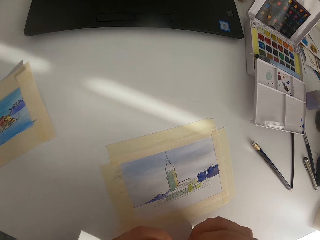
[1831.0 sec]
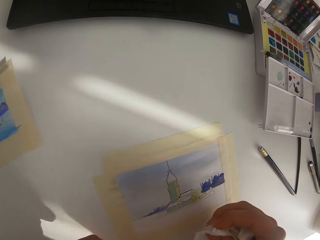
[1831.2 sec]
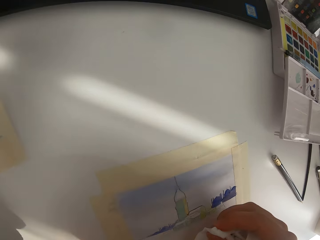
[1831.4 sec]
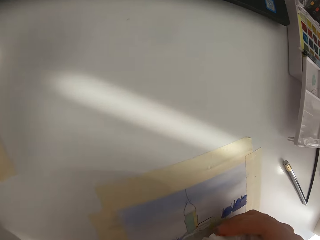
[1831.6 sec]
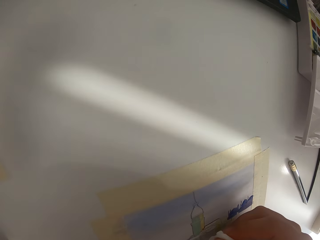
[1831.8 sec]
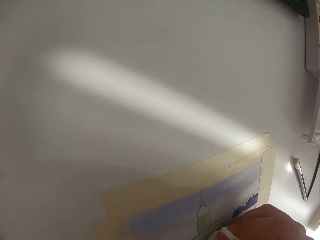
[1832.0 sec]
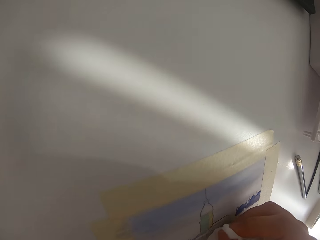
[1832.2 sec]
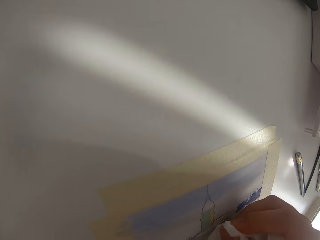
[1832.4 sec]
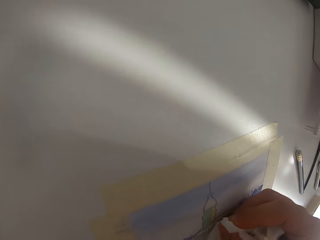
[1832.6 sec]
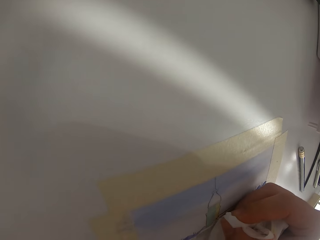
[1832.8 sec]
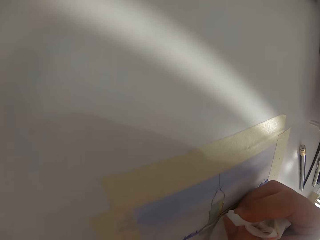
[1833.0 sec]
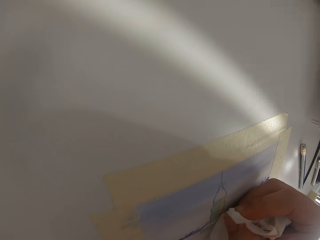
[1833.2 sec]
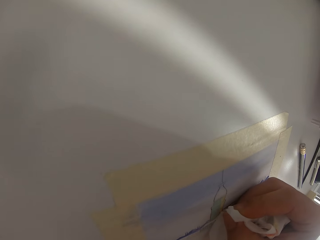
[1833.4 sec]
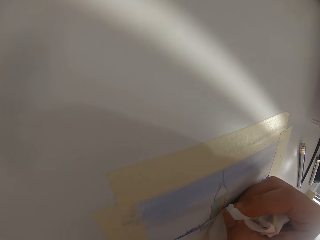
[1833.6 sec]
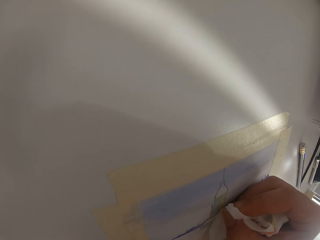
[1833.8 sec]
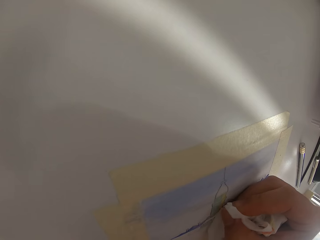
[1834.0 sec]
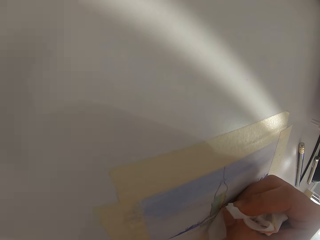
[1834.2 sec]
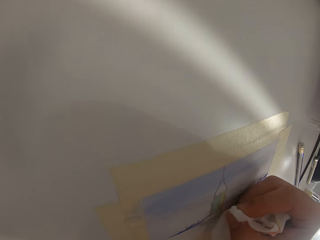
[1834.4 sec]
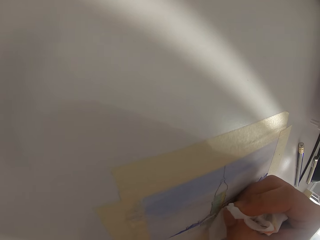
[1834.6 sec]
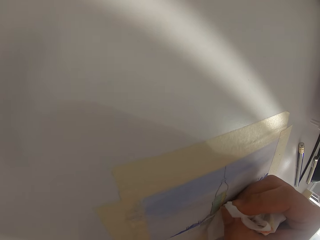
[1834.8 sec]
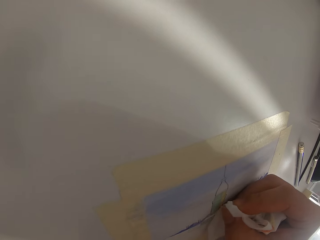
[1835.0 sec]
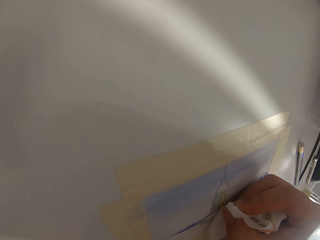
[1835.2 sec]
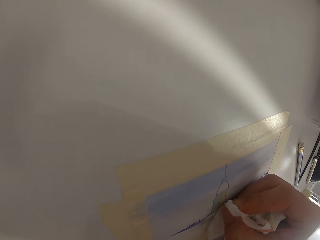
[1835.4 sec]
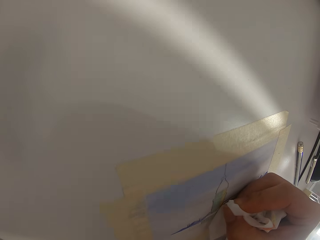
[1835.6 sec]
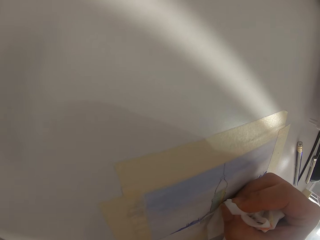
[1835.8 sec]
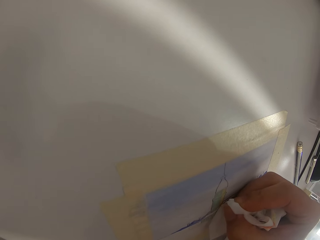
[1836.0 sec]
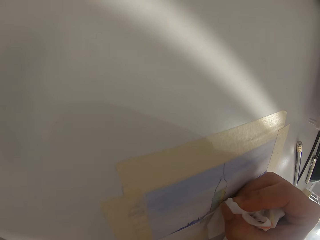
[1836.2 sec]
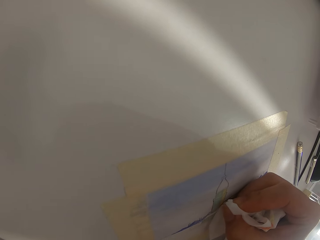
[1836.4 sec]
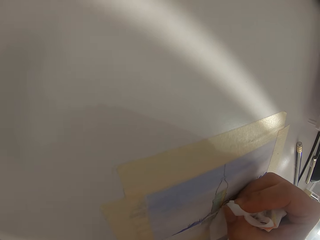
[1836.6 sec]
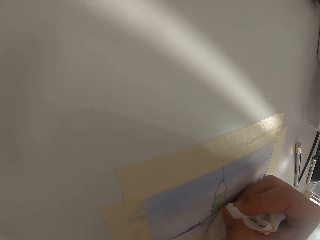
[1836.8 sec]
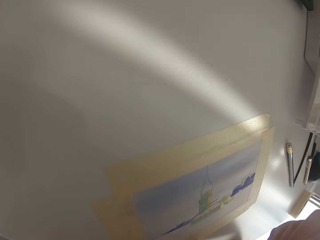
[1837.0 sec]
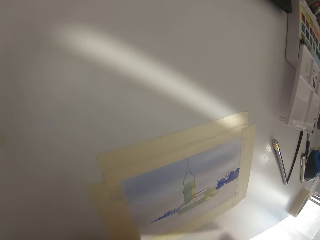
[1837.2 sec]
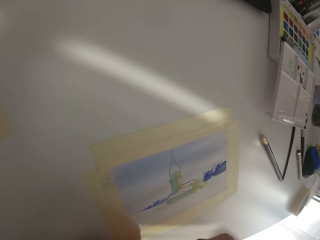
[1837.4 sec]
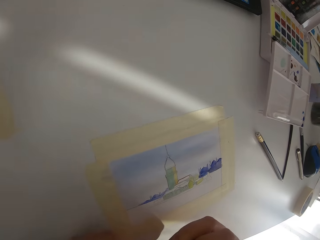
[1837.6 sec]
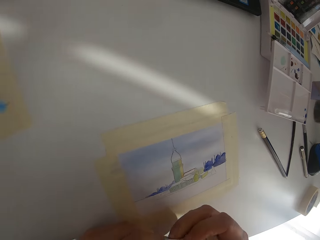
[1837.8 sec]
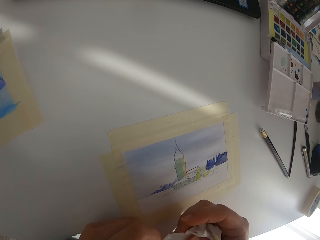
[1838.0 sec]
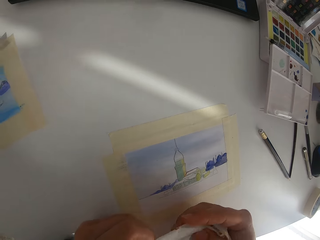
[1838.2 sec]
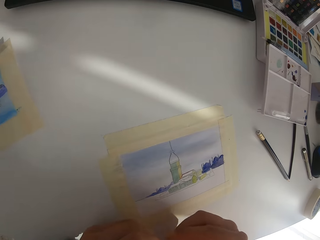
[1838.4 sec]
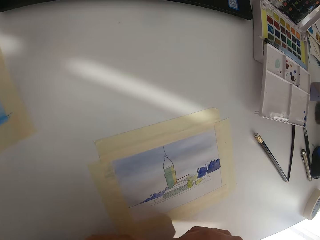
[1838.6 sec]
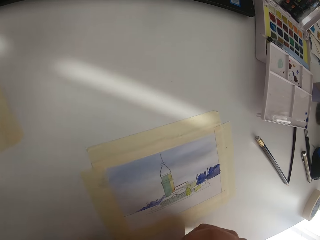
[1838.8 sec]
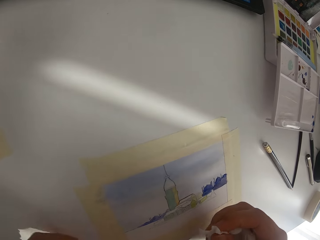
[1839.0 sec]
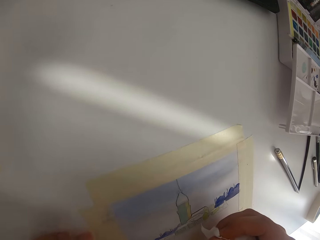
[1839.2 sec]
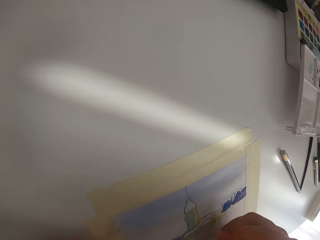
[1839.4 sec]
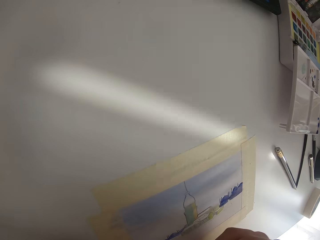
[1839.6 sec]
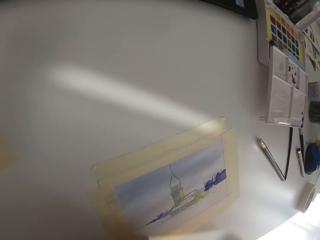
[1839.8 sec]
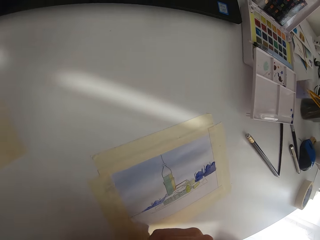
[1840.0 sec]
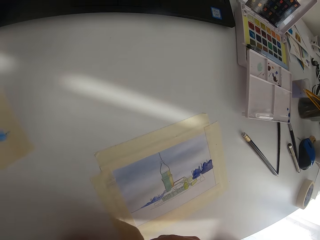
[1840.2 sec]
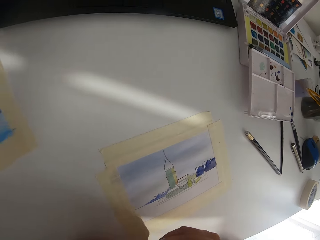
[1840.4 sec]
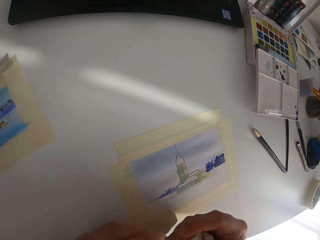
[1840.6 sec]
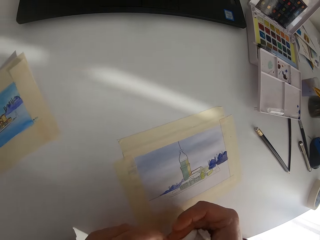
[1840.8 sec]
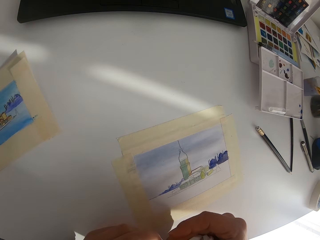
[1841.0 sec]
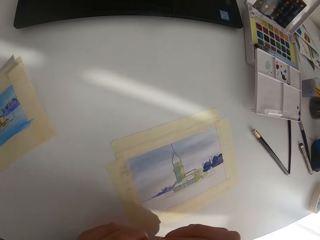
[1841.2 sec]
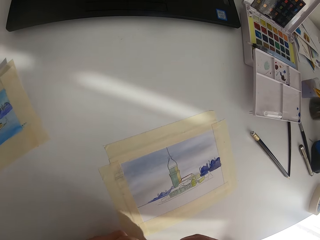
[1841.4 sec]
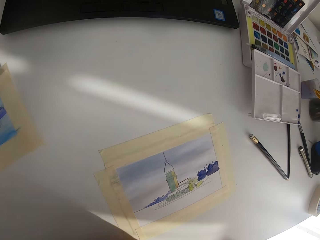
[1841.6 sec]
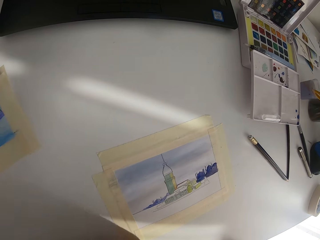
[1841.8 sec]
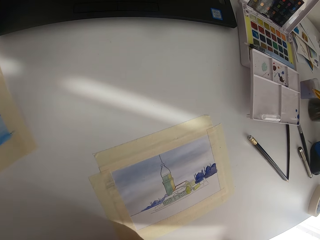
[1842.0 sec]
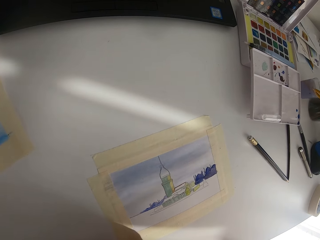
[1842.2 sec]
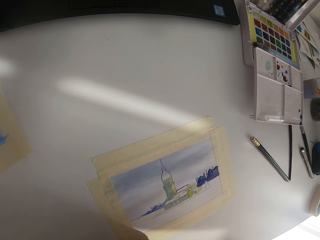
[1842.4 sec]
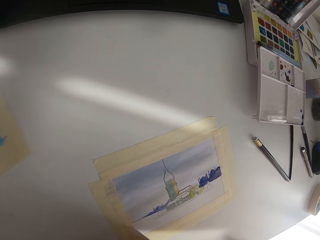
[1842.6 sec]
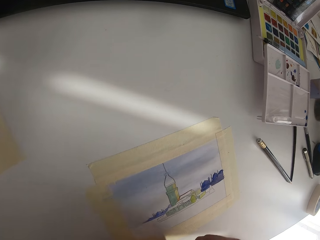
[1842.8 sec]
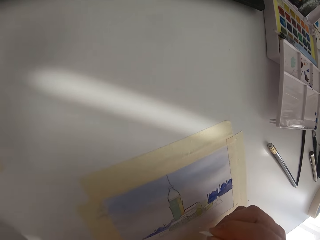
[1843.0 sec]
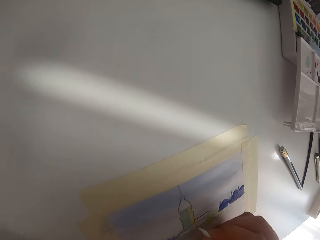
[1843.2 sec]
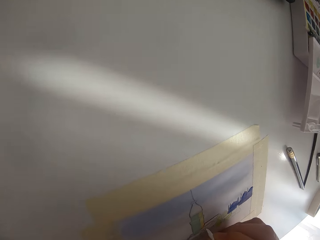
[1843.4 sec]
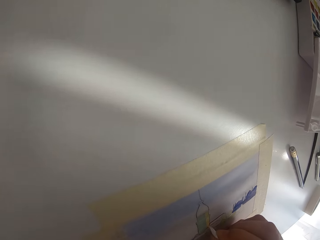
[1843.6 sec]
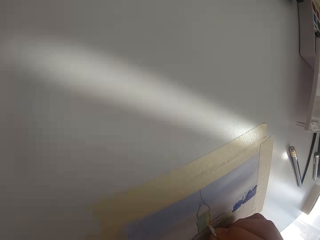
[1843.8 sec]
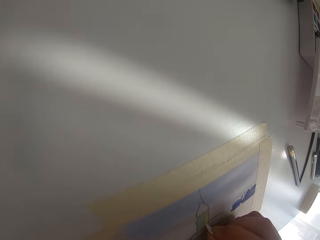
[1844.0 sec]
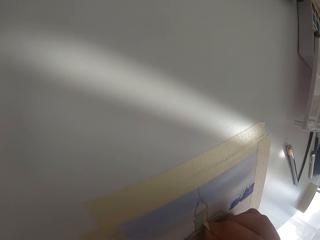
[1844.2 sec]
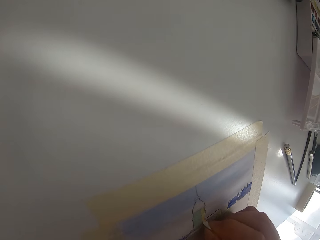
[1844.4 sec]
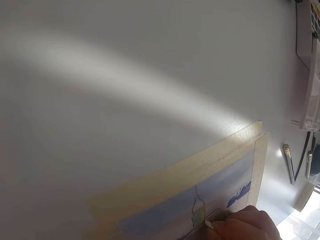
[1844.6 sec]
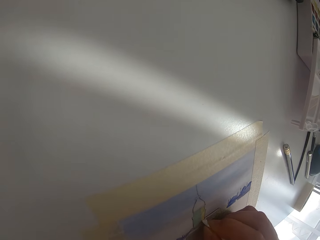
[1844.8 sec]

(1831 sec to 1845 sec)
The camera wearer wipes the hands on the tissue paper. They rub on the paint paper with the tissue paper. They turn the tissue paper in the hands.

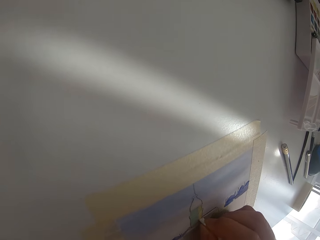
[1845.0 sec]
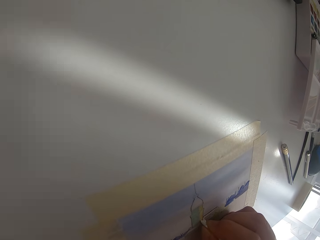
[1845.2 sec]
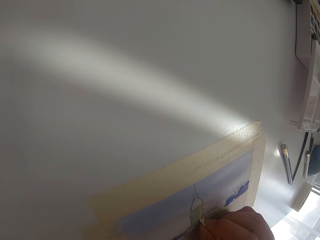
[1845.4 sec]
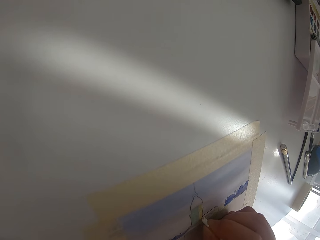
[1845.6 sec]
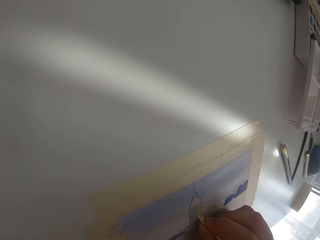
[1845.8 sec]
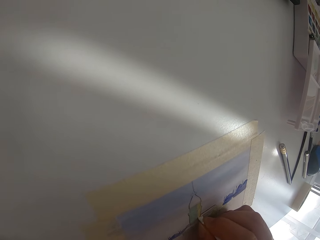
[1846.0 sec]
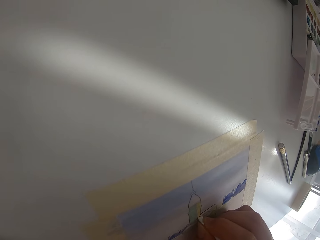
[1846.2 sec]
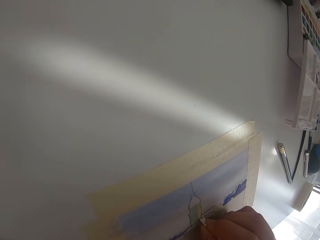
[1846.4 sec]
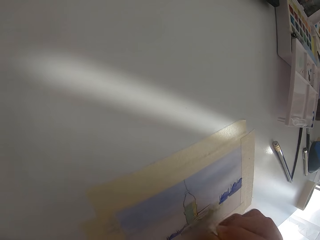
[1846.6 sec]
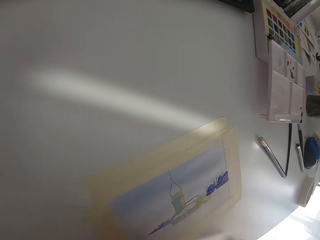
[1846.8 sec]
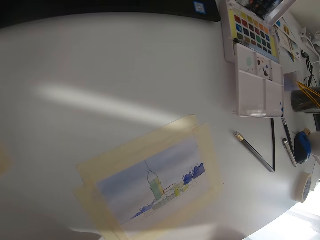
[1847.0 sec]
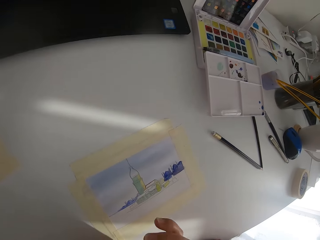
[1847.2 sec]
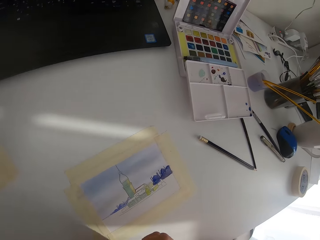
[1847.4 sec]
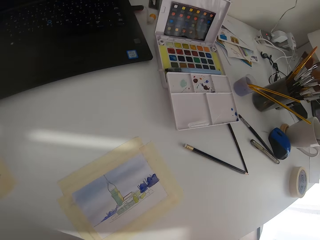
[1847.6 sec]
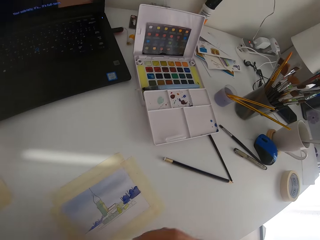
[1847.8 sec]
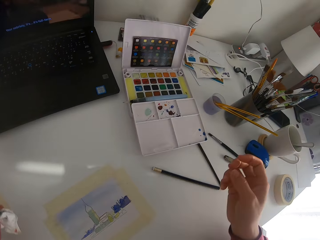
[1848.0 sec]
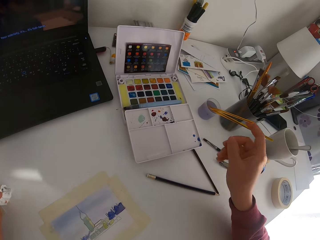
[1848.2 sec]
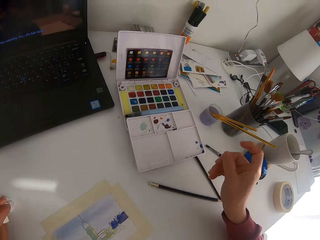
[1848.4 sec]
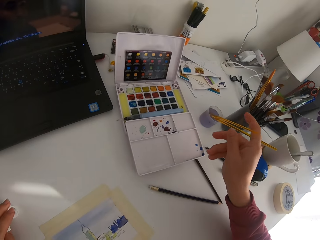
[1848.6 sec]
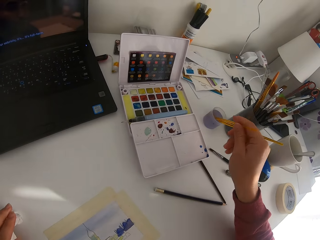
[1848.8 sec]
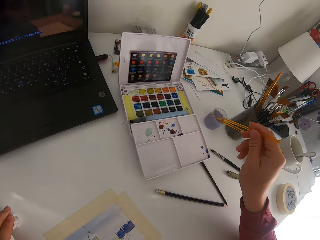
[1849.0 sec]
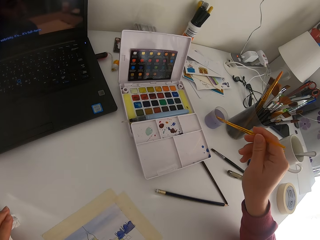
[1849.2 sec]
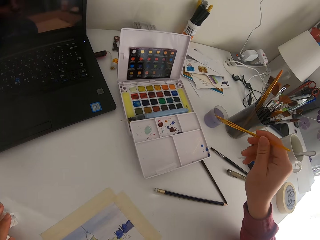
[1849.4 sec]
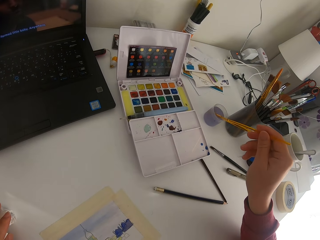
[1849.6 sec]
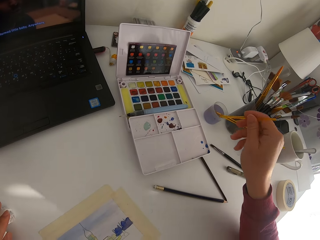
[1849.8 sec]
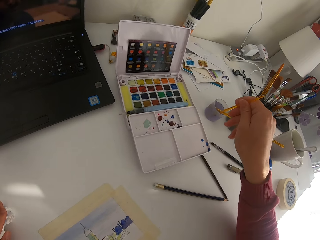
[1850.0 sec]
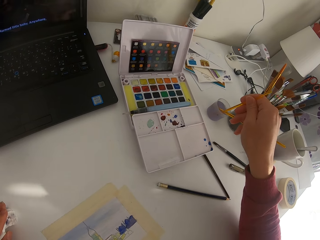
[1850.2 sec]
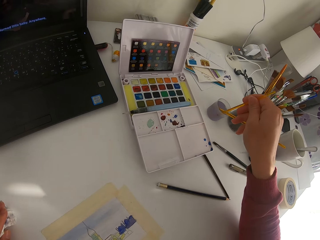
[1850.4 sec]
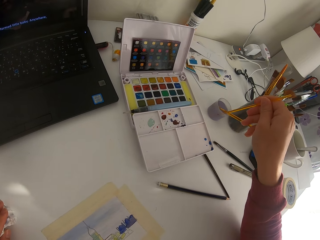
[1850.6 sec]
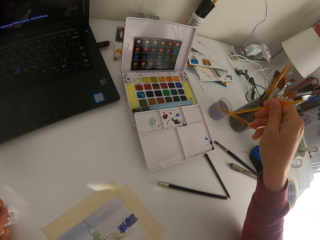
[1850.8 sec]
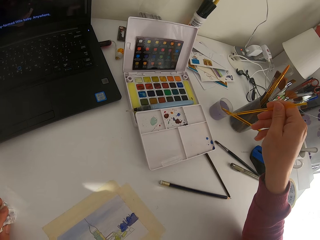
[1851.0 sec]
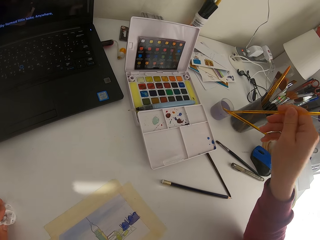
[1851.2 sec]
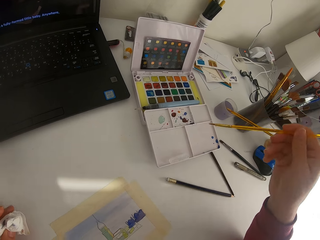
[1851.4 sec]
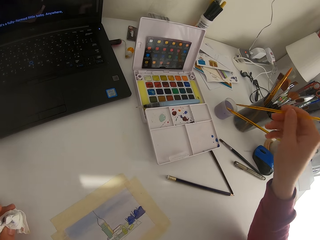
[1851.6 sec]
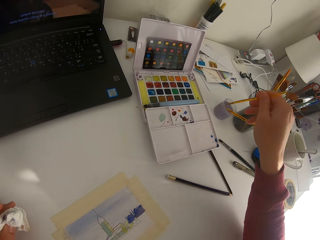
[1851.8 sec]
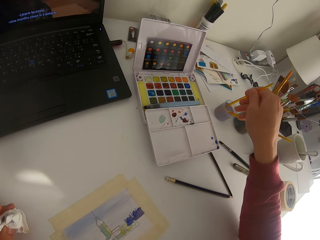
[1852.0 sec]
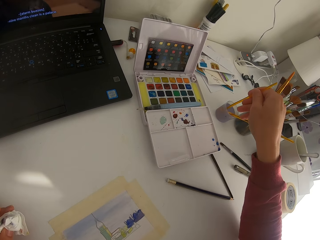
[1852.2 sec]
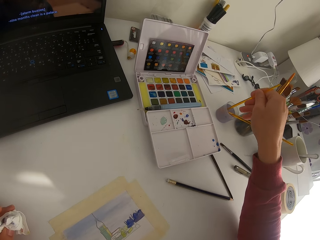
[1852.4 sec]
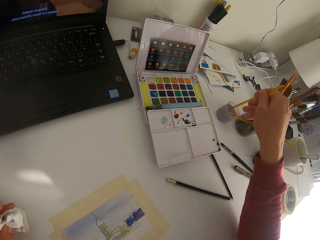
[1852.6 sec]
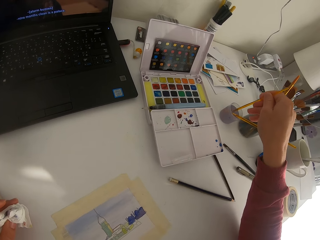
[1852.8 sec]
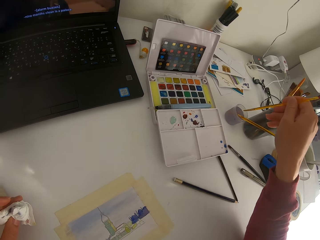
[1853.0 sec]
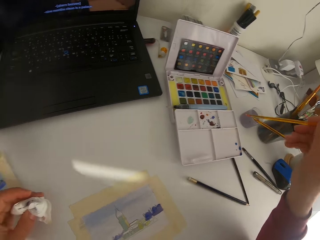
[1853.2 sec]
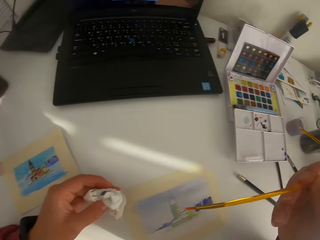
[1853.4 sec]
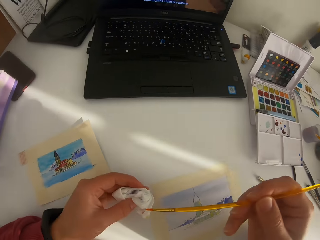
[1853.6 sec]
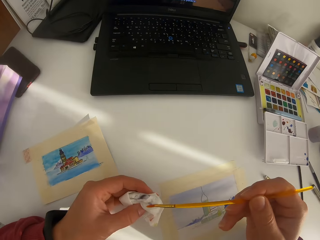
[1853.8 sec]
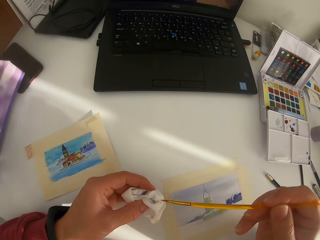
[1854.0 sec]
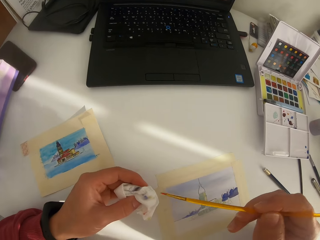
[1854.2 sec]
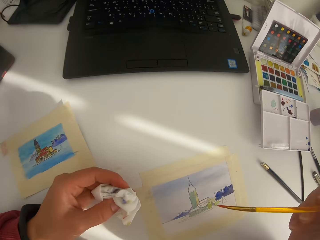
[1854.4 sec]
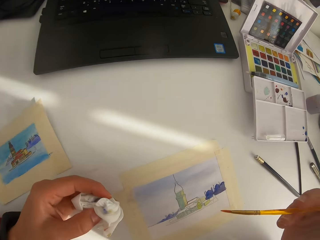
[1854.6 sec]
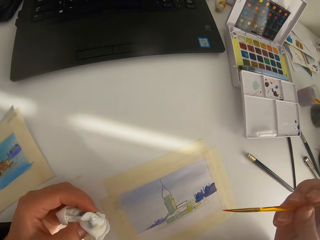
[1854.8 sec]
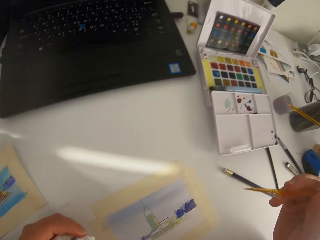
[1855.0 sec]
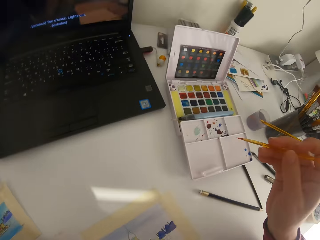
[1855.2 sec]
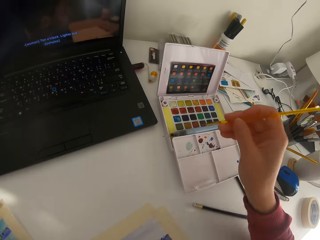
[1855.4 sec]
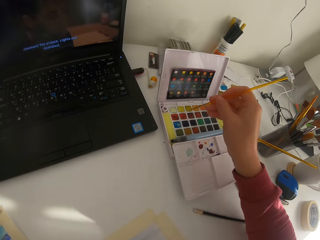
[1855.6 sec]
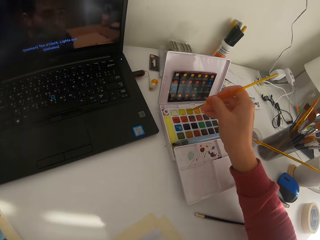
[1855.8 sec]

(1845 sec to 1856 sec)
The camera wearer paints on the paper. They pick the paint brush from the ink can. They dip the paint brush in the ink. They wipe the paint brush on tissue paper.
